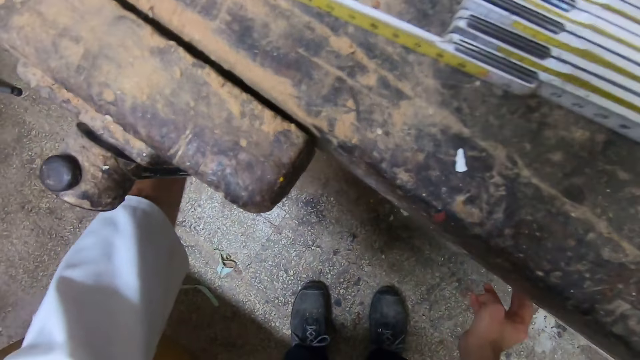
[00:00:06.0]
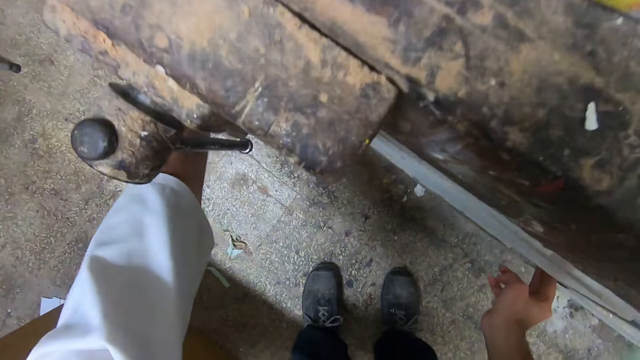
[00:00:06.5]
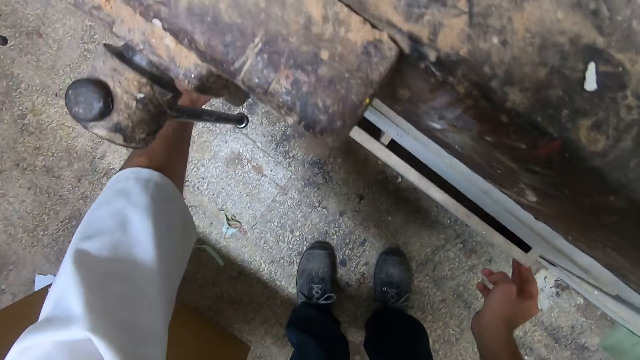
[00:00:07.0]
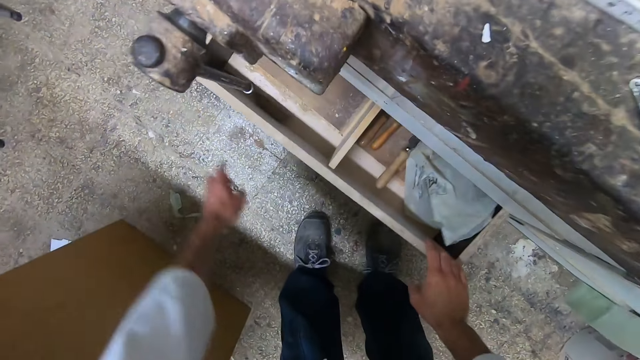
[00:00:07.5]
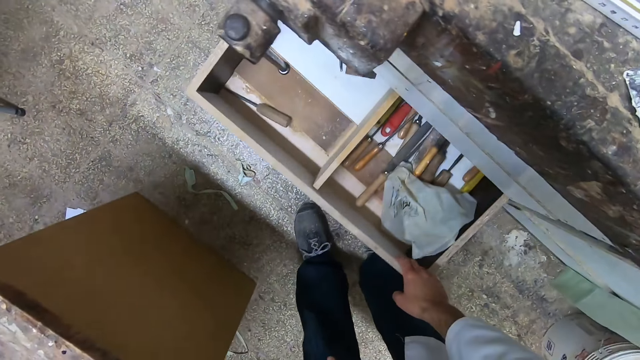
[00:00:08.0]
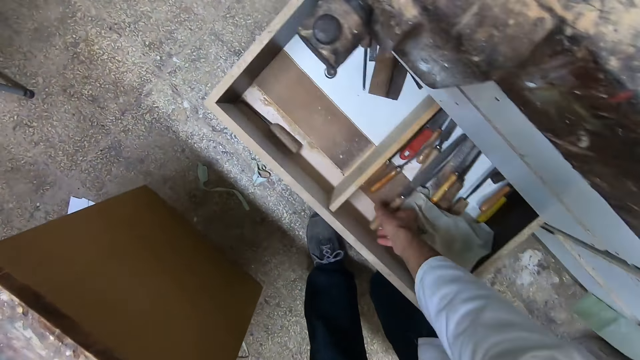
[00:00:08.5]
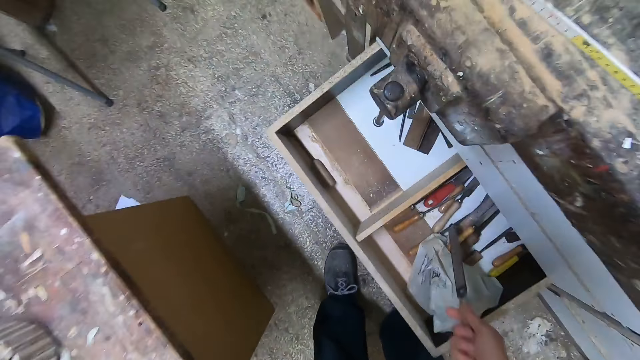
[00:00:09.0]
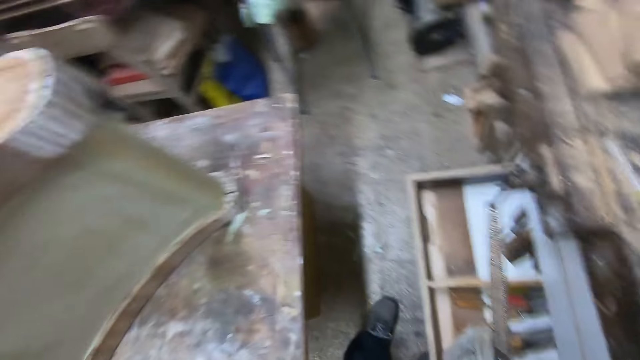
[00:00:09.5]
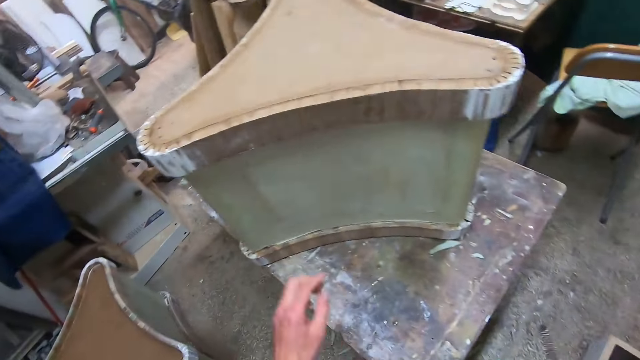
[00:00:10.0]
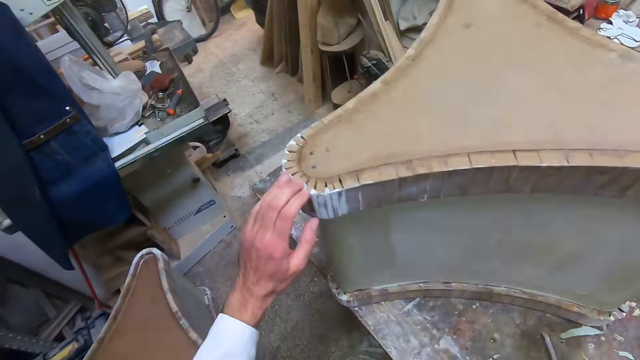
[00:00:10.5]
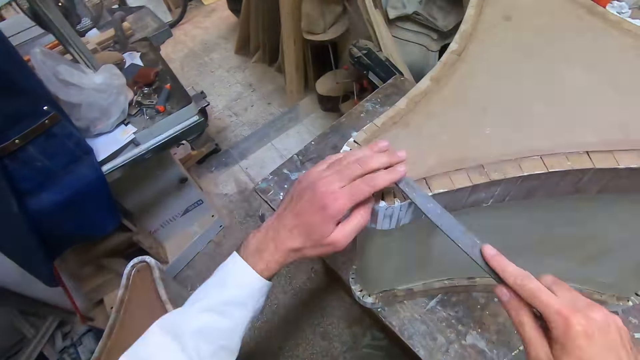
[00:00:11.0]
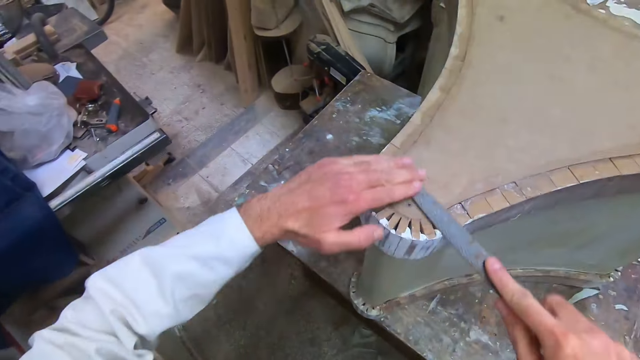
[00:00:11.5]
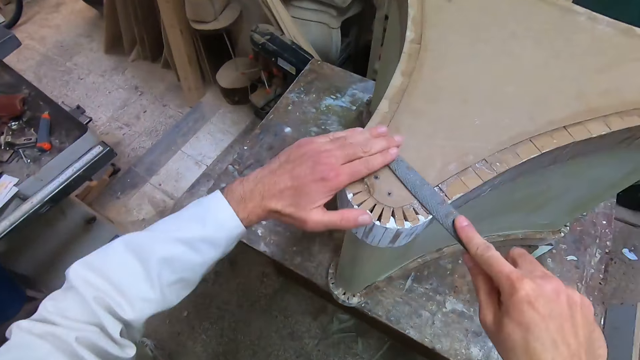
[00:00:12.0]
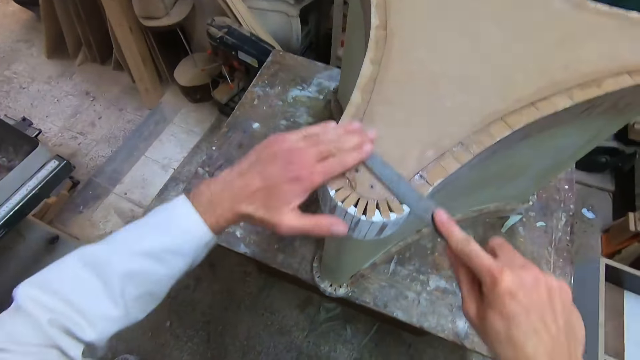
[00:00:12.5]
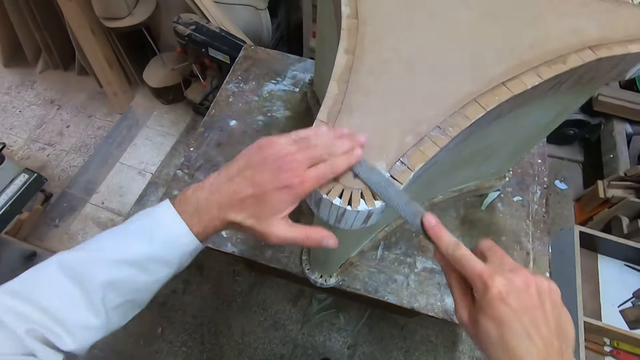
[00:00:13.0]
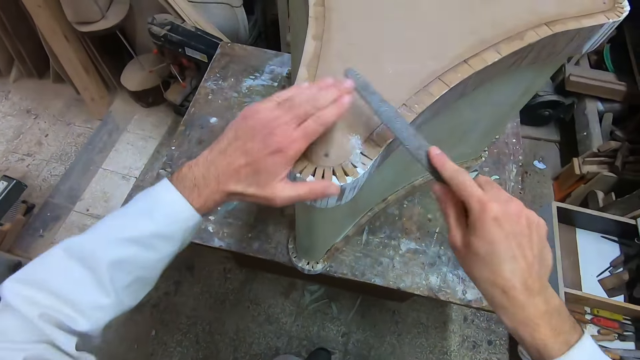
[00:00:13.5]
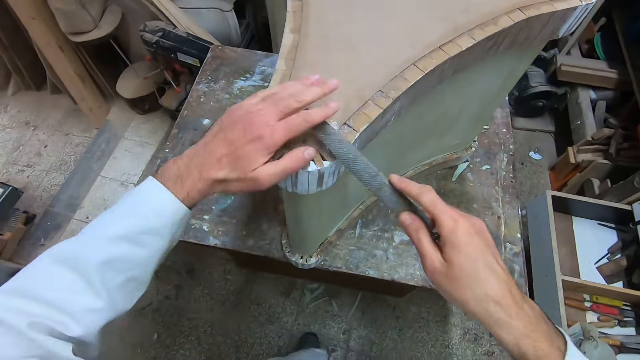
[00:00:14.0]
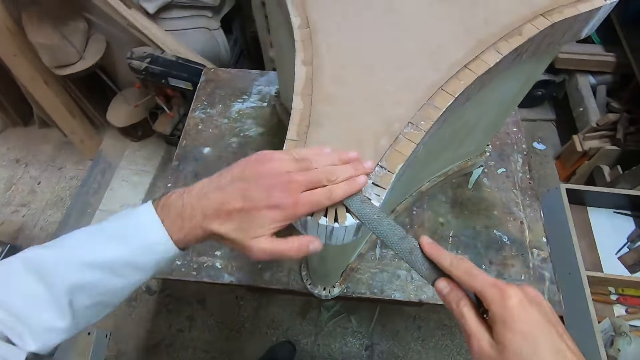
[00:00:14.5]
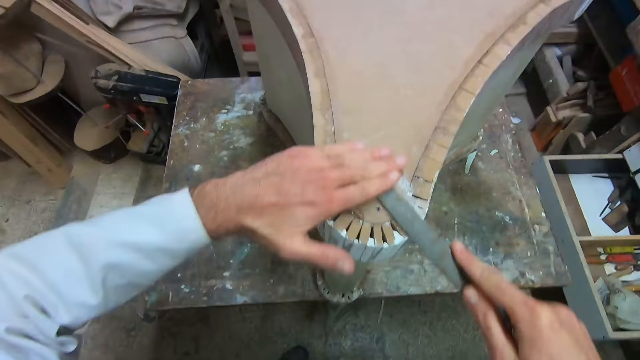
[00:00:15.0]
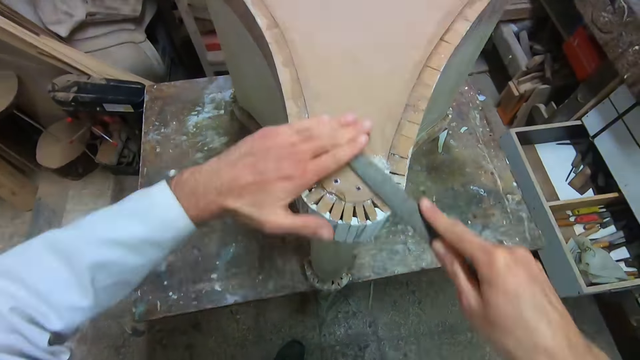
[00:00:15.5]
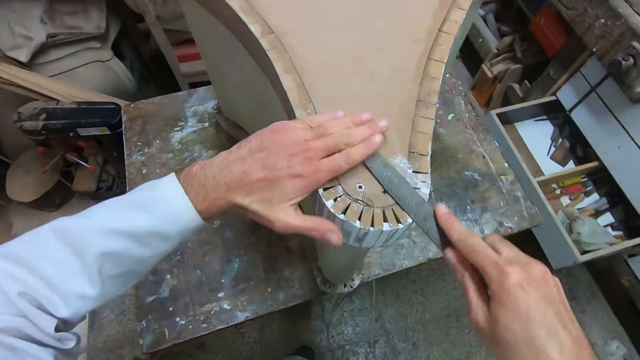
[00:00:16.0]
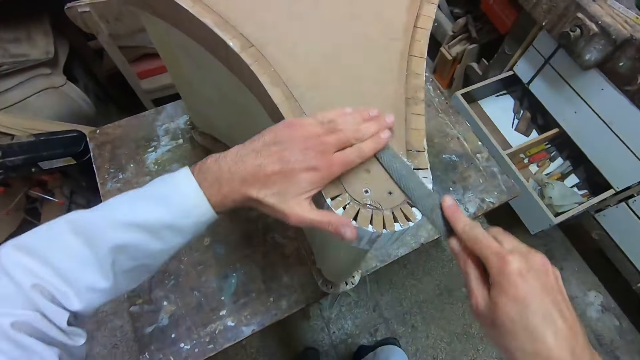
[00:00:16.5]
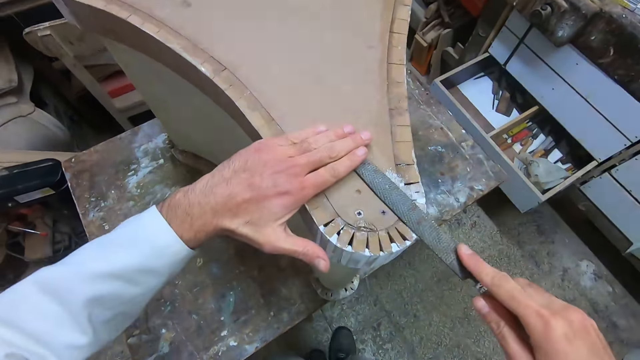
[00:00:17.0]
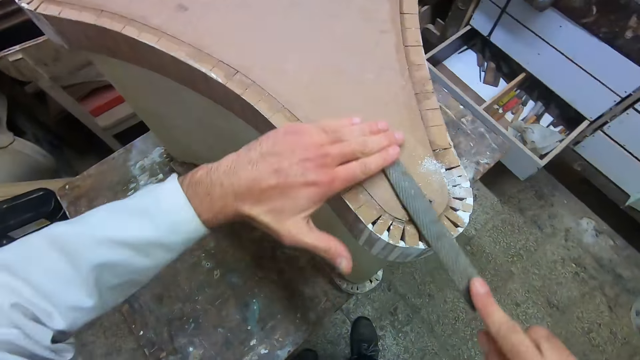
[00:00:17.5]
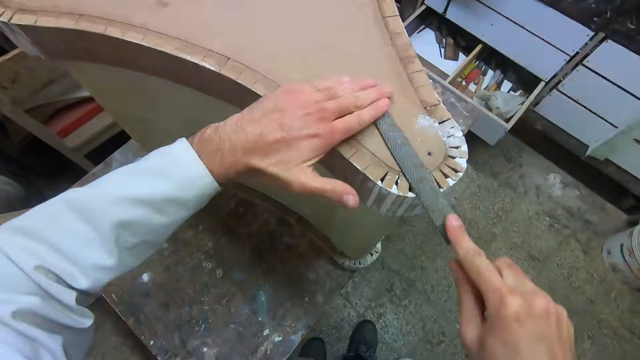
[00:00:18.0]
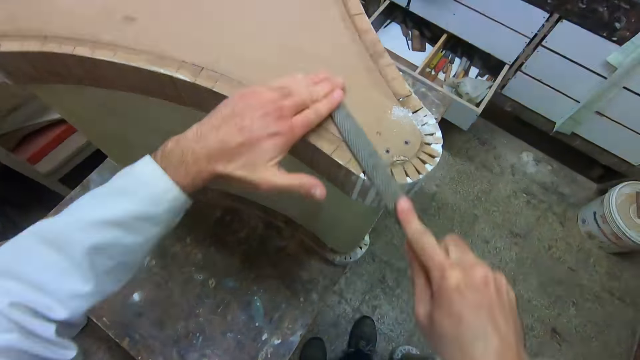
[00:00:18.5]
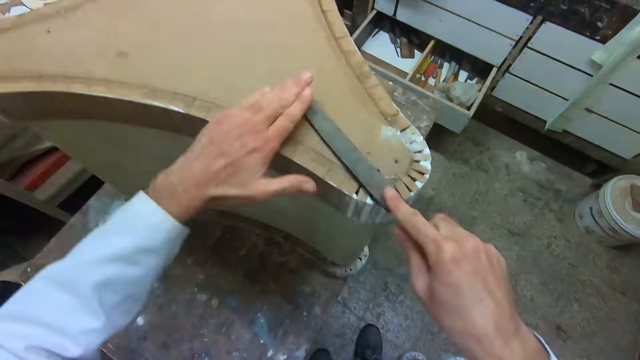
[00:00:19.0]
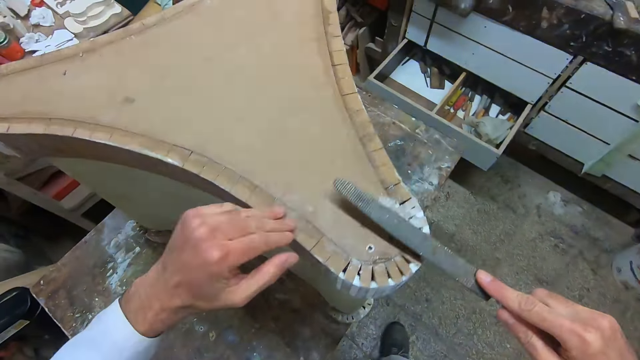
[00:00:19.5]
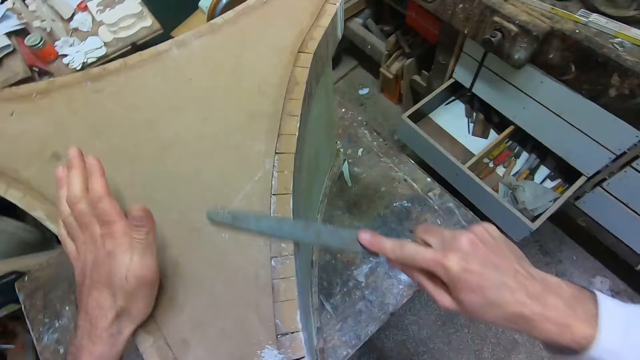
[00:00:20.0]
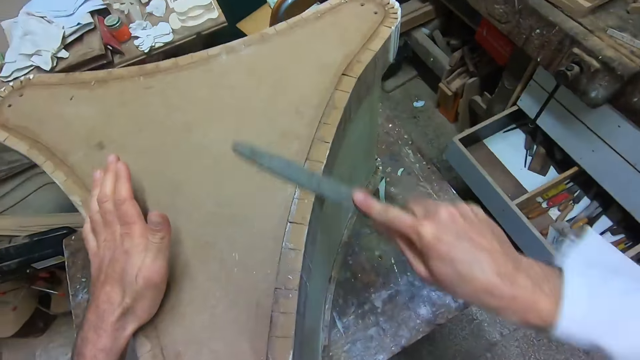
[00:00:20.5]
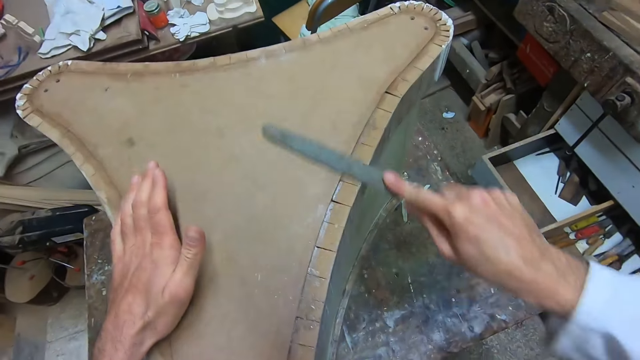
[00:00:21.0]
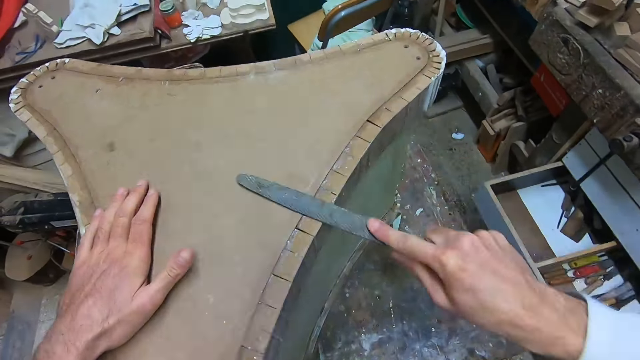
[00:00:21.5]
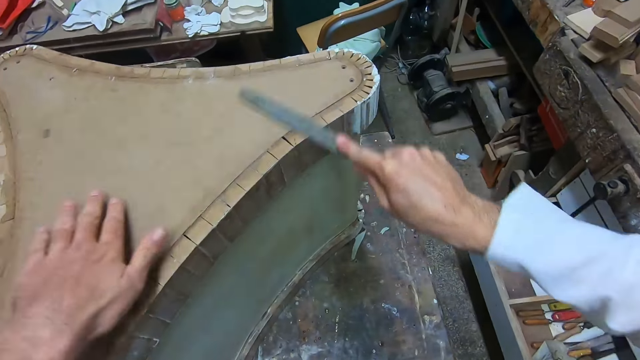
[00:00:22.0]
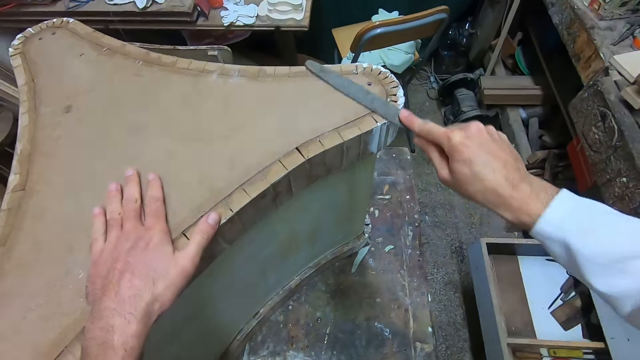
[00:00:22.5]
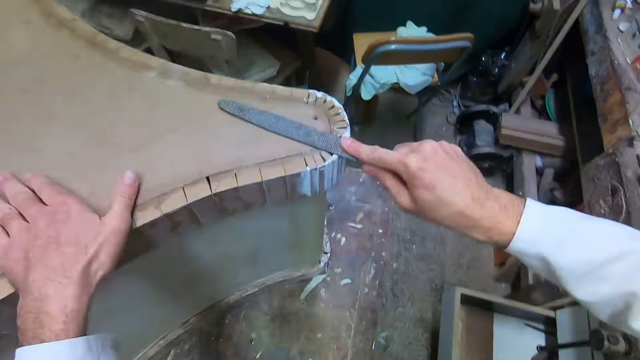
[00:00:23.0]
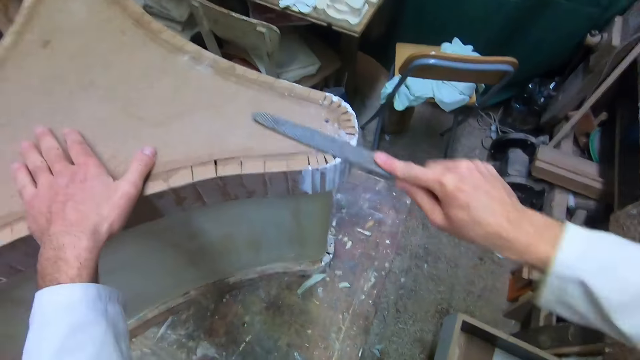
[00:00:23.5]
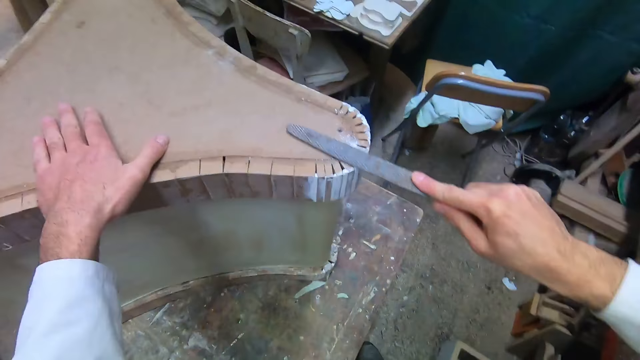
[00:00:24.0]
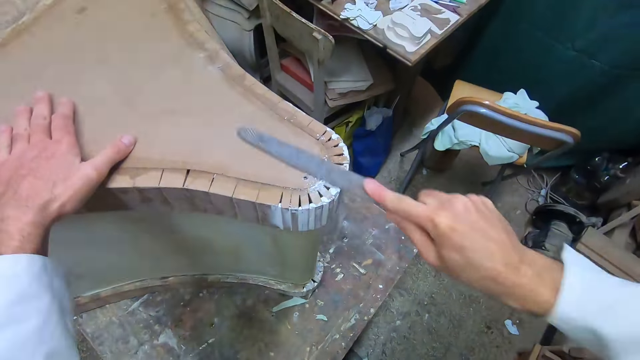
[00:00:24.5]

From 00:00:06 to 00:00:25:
The camera wearer opens a drawer. He picks up a wood file from the drawer. He turns around. He touches the wood or board on the table and files the wood with the wood file. He stops filing. He wipes dirt from the board. He touches the wood with his left hand and files the wood with the wood file. He stops filing the wood. He touches the wood with his left hand. He wipes dirt from the board. He files the wood with his right hand with the wood file.
